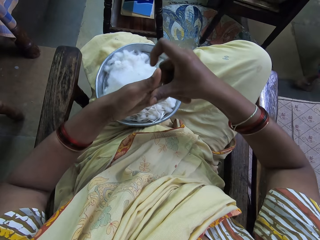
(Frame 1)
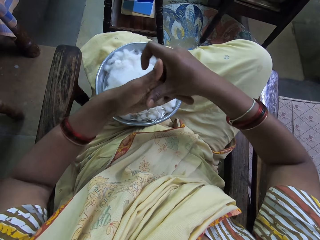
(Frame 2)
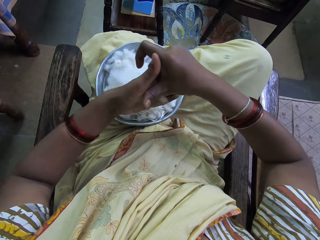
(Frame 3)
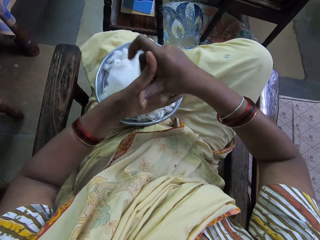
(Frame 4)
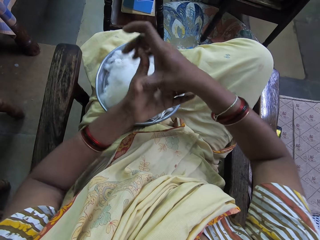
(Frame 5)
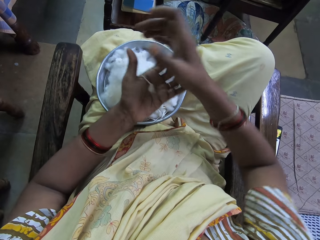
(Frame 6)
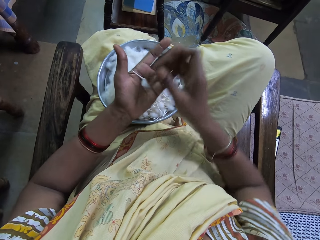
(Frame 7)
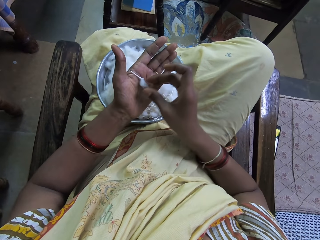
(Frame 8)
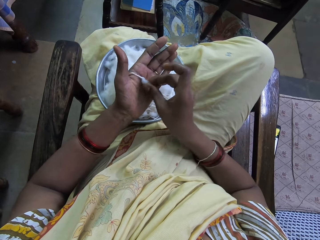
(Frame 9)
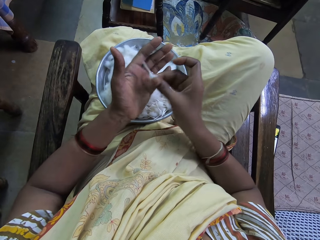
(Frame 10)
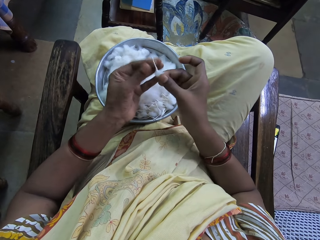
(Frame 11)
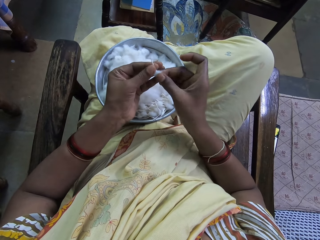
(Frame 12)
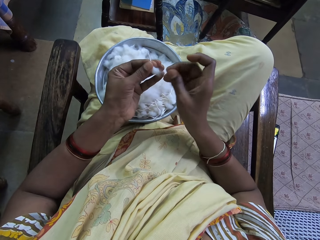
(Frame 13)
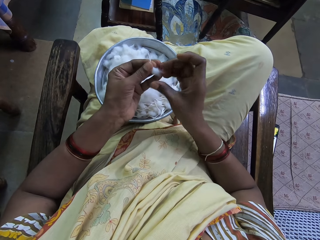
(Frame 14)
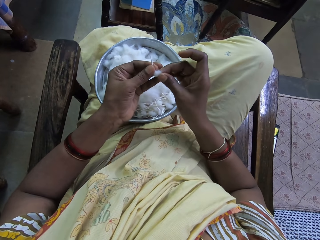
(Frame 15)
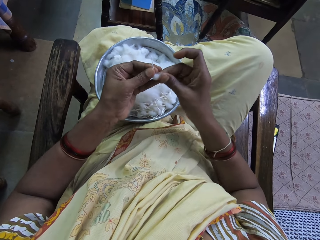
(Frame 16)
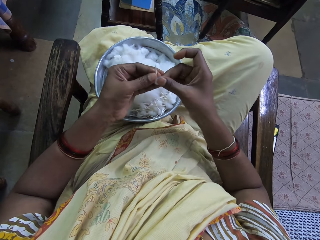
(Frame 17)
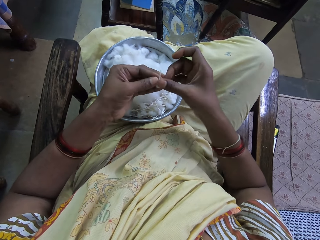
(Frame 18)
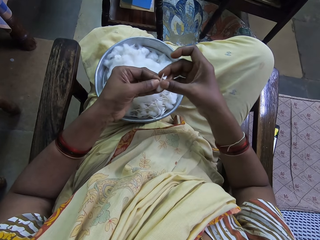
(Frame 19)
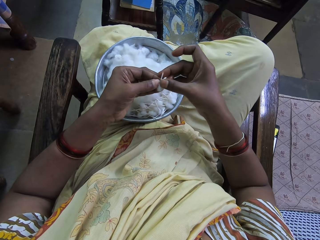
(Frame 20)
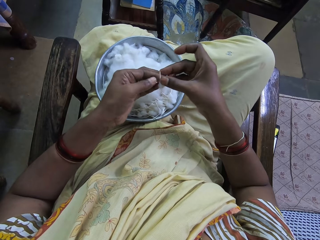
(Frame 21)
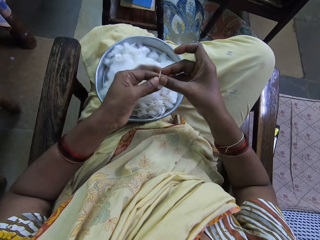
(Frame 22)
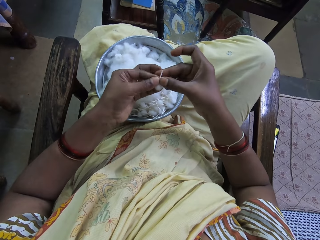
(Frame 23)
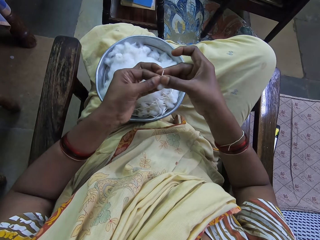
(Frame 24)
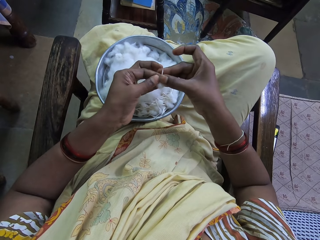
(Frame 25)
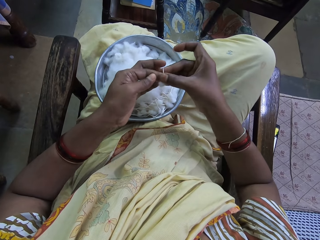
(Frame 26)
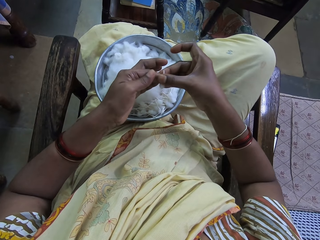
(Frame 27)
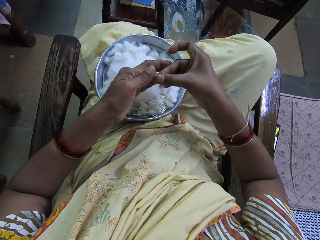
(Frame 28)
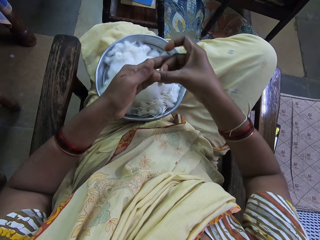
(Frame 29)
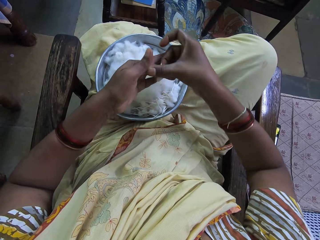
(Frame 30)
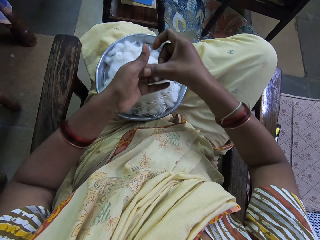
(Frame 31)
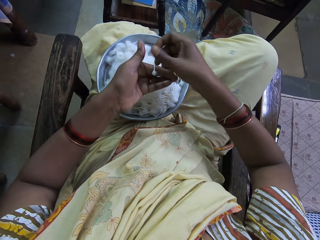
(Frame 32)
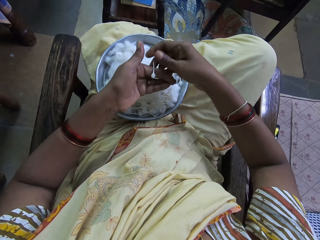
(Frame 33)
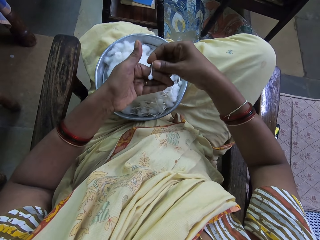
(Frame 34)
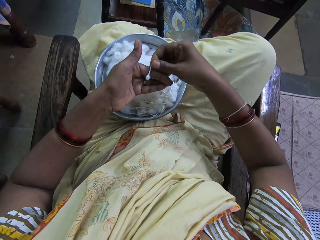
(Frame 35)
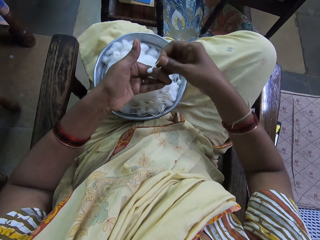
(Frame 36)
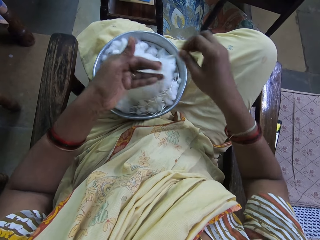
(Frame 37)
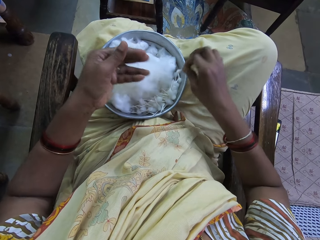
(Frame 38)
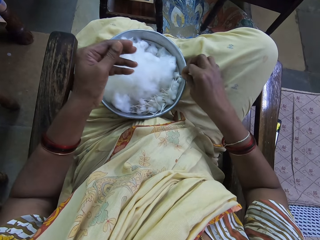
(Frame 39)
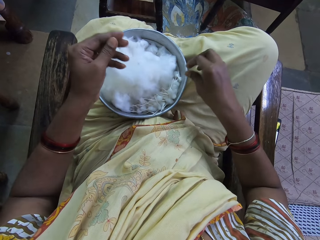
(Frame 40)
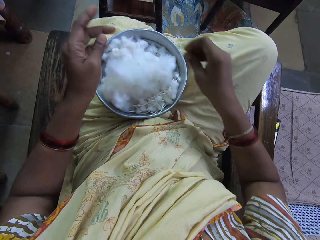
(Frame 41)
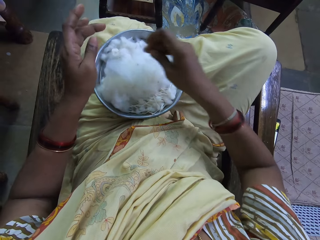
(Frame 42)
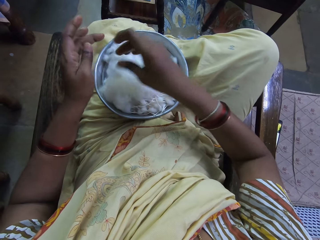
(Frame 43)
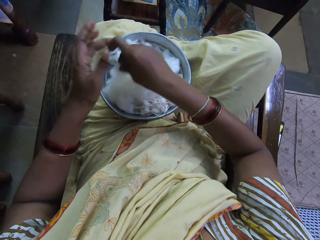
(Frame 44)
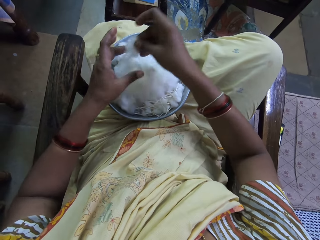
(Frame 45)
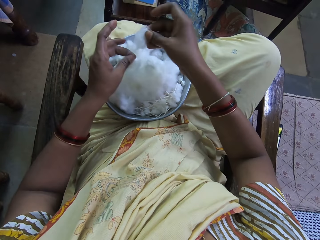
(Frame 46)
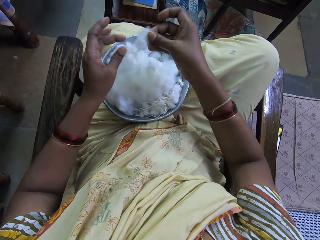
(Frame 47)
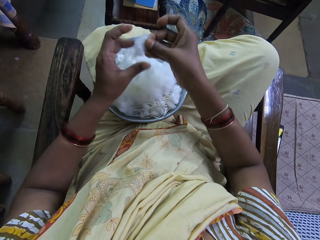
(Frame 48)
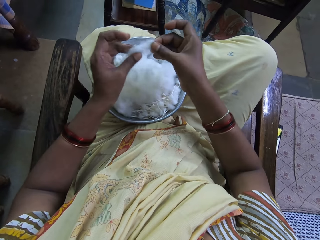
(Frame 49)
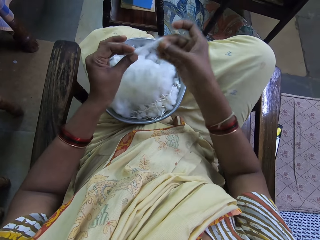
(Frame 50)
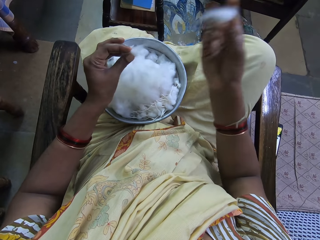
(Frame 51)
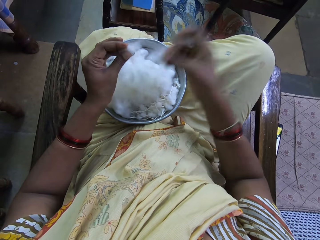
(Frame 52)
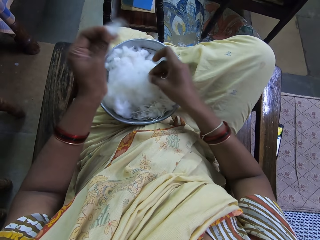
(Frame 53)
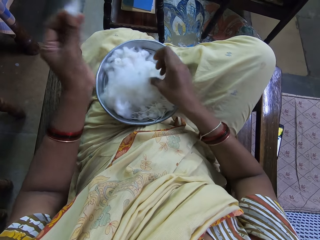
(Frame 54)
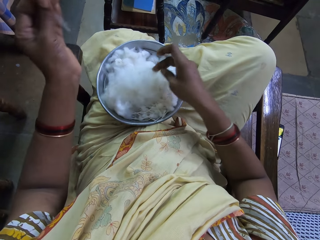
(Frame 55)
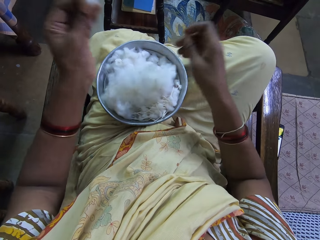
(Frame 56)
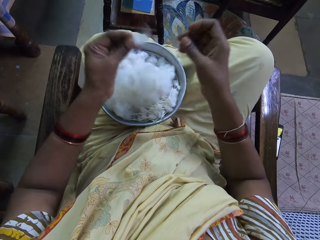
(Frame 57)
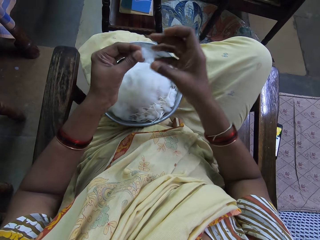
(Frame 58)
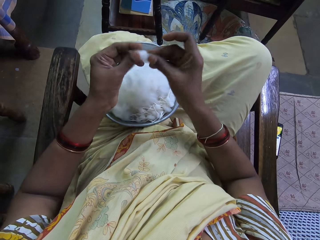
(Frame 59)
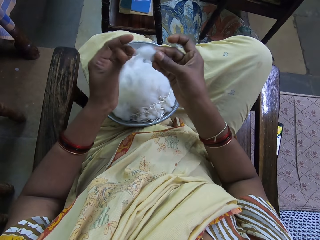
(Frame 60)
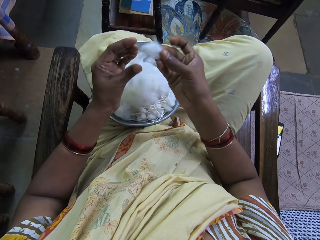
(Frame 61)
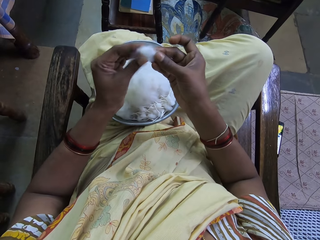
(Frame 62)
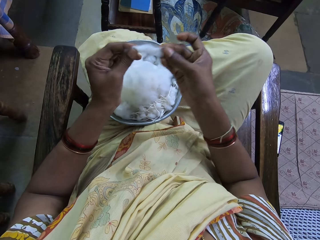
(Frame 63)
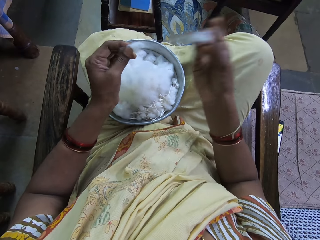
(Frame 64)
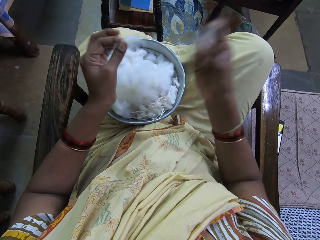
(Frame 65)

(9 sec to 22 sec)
The camera wearer rotates the cotton bud in her hand. She puts down the cotton wool bud. She takes the cotton wool. She divides the cotton wool. She puts down the cotton wool. She divides the cotton wool.

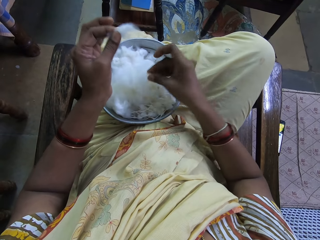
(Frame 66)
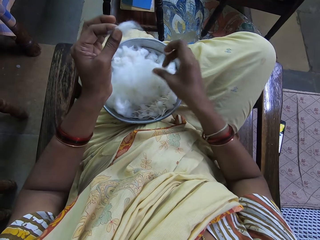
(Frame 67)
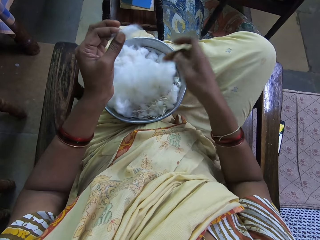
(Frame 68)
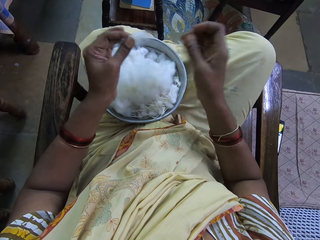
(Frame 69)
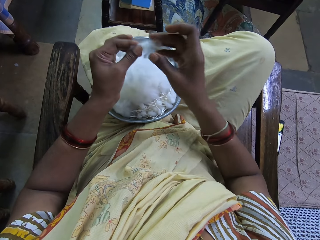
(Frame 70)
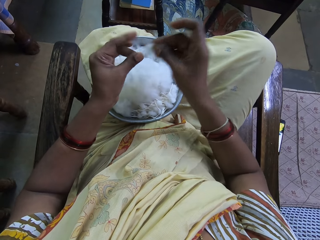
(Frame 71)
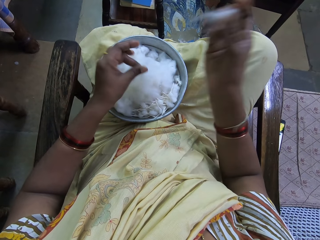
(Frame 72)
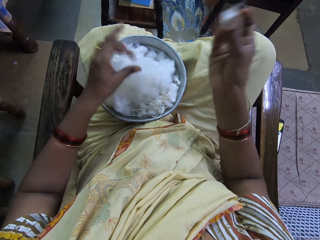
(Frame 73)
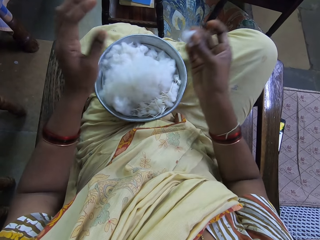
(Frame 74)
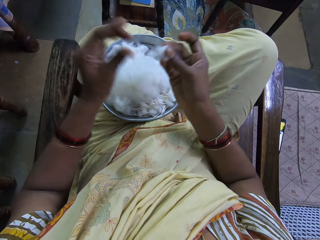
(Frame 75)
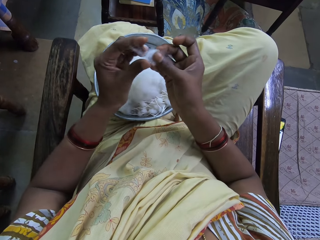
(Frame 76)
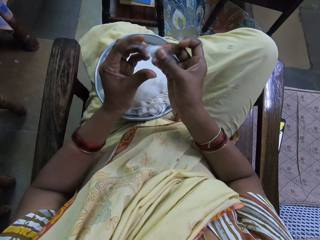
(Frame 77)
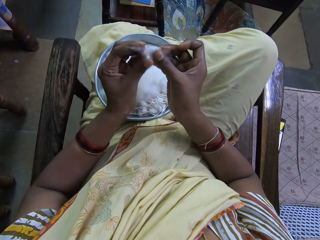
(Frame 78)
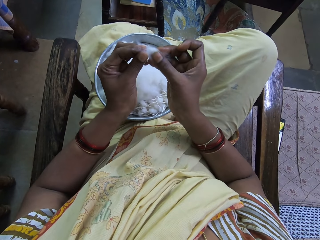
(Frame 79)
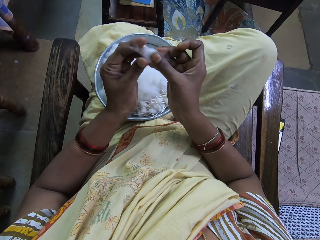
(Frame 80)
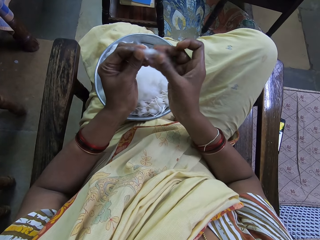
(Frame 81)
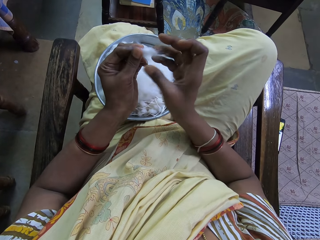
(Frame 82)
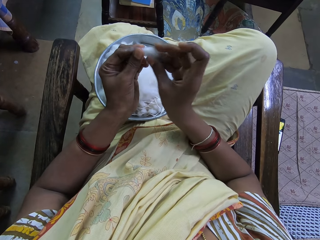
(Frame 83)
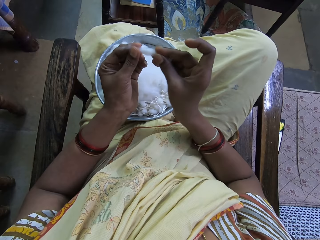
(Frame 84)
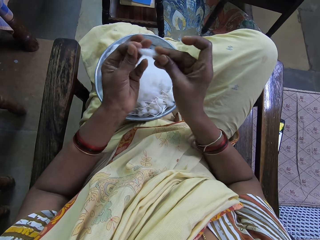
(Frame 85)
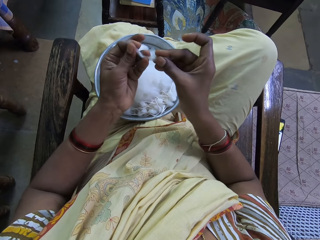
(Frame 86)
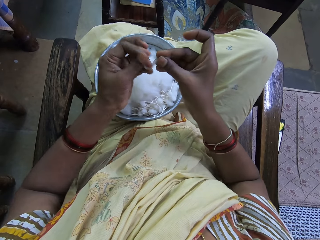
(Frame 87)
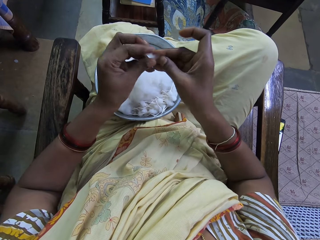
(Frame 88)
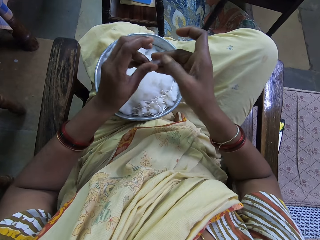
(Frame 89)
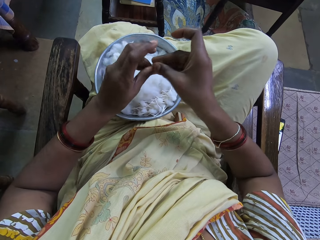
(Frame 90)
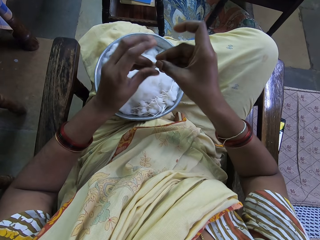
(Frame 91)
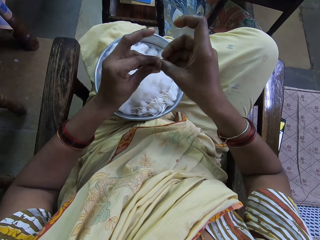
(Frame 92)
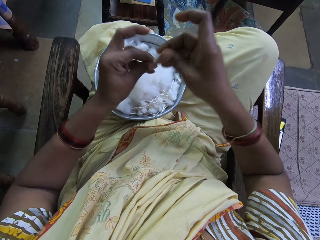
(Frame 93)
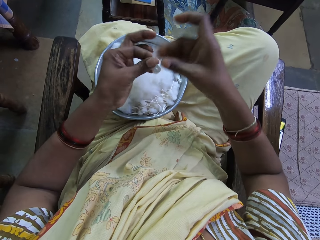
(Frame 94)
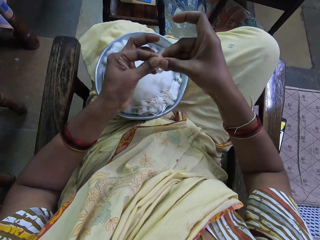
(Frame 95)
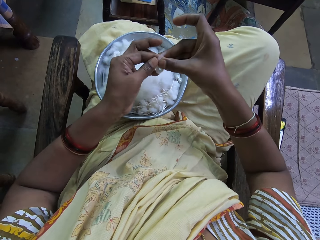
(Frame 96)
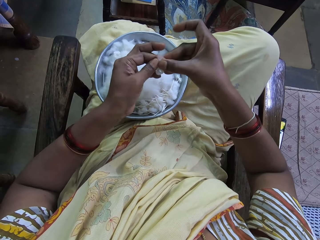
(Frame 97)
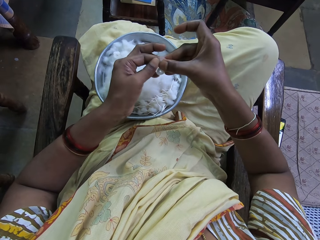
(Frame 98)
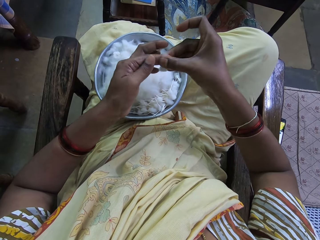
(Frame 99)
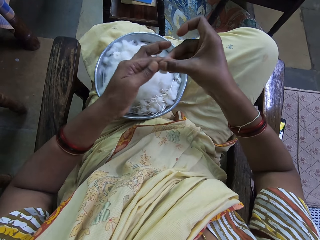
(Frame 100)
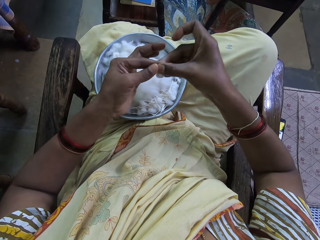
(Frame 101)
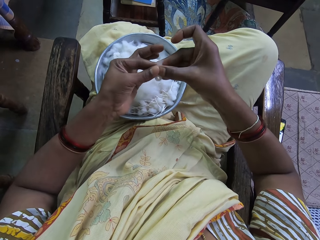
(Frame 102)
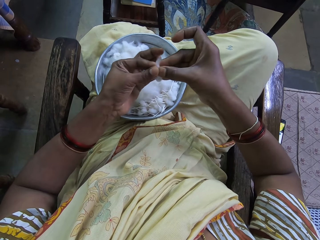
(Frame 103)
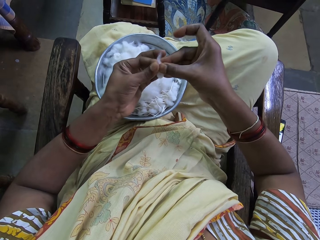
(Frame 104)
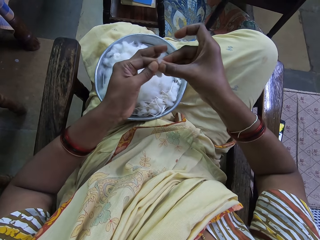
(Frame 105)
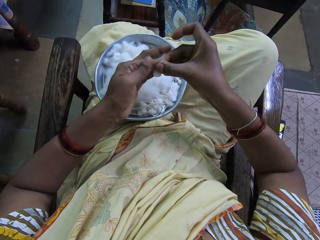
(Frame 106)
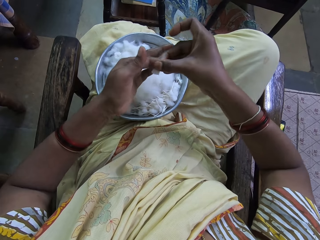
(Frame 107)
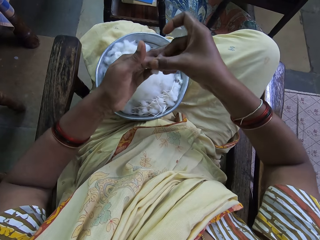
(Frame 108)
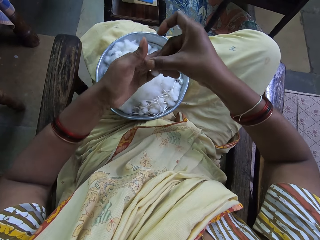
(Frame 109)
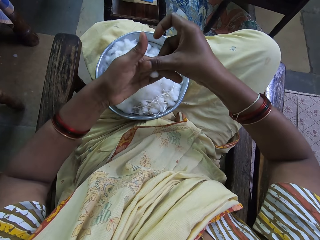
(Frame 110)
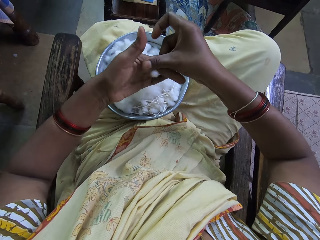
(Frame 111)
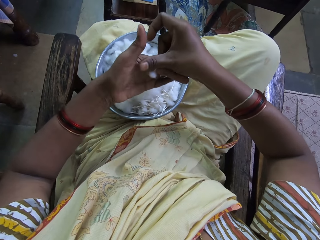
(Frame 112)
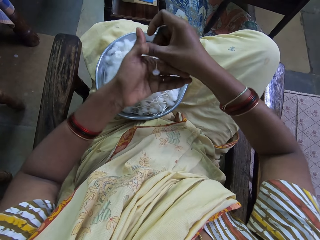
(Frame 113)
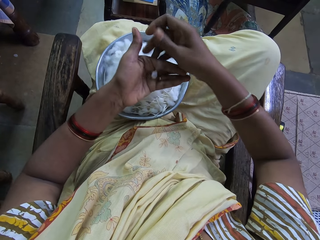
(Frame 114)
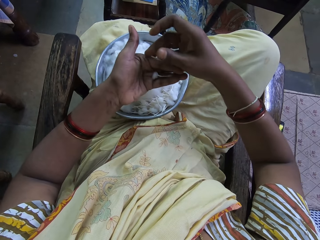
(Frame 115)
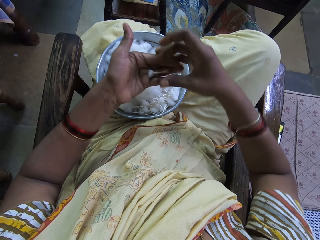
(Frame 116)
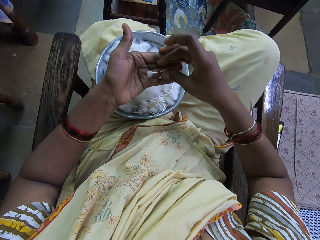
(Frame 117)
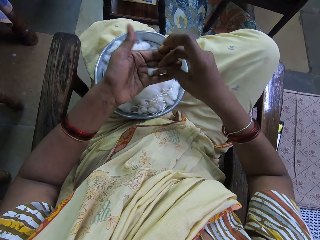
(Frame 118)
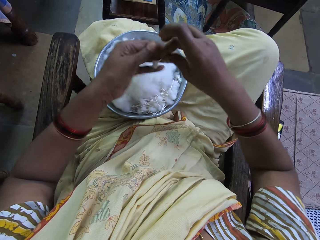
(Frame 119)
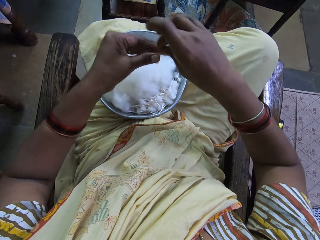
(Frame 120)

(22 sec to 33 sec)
The camera wearer puts down the cotton wool. They hold the cotton wool with the right hand. They shape the cotton wool. They tie the cotton wool.
